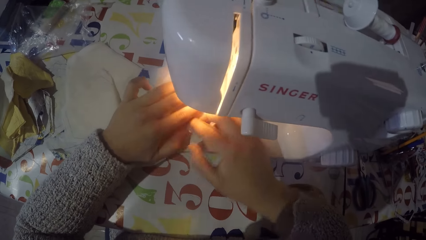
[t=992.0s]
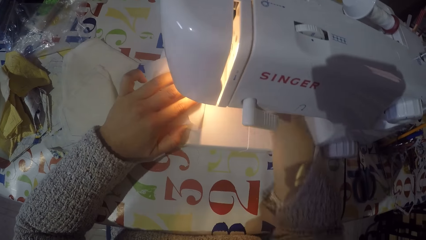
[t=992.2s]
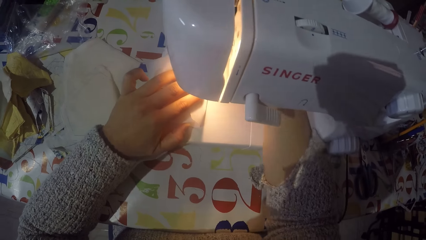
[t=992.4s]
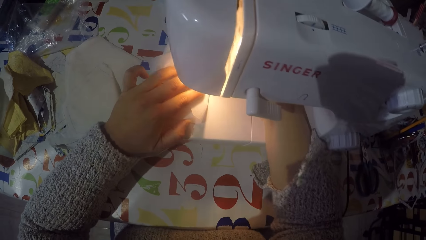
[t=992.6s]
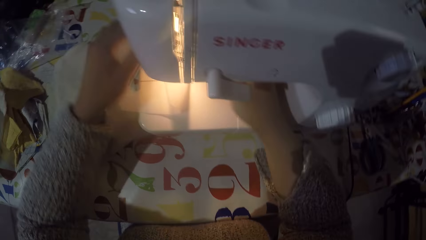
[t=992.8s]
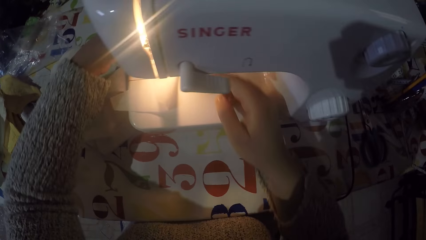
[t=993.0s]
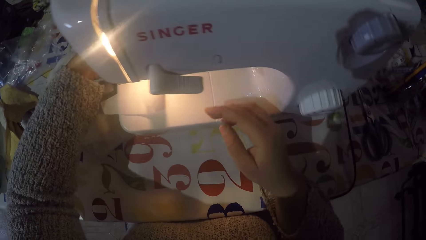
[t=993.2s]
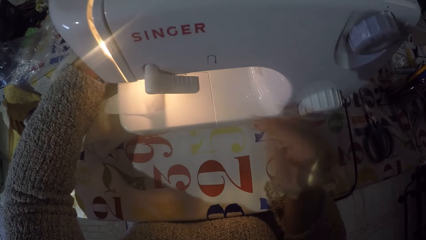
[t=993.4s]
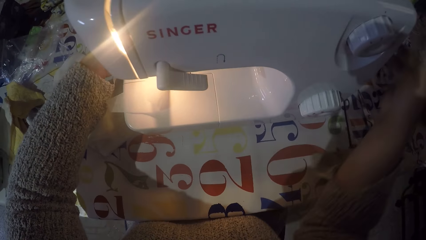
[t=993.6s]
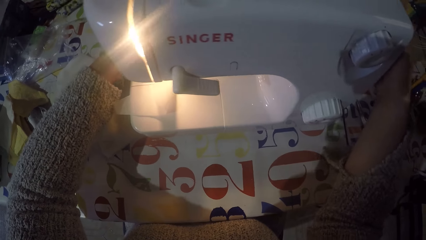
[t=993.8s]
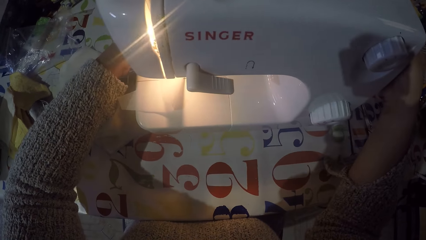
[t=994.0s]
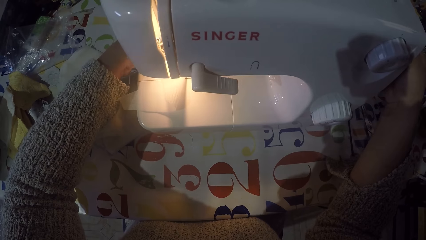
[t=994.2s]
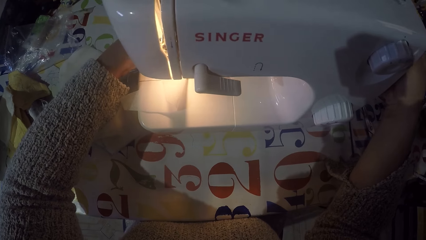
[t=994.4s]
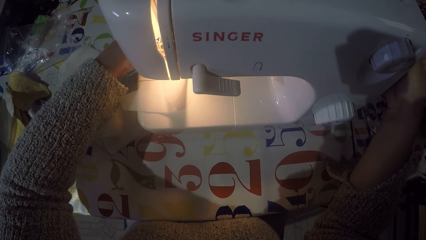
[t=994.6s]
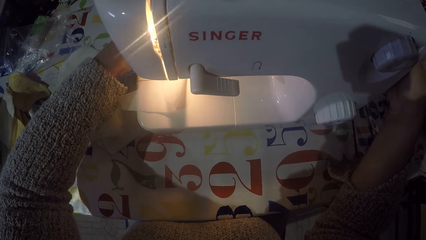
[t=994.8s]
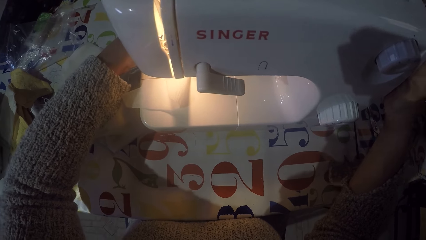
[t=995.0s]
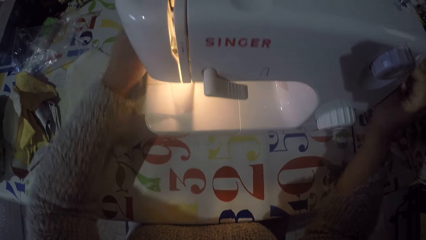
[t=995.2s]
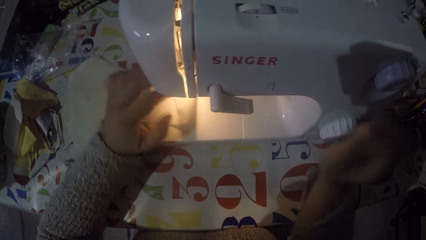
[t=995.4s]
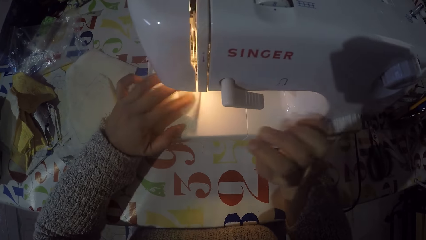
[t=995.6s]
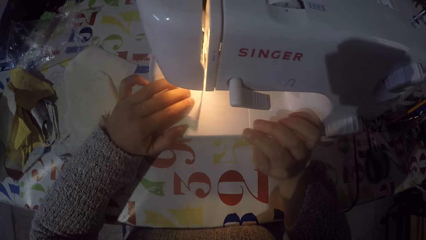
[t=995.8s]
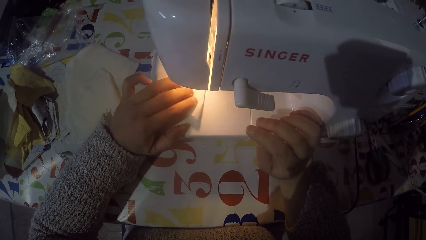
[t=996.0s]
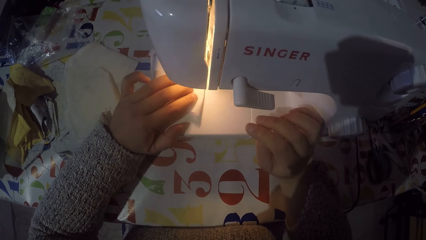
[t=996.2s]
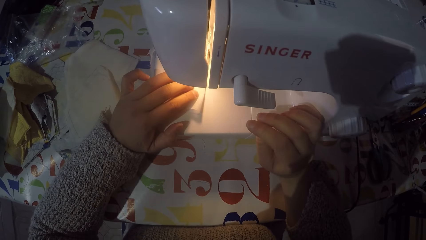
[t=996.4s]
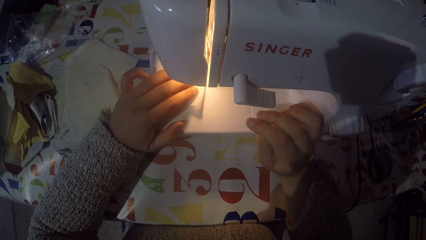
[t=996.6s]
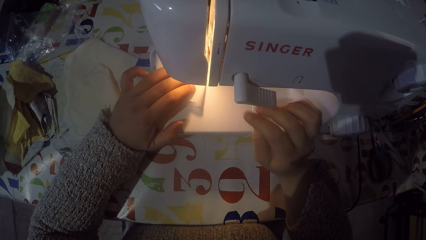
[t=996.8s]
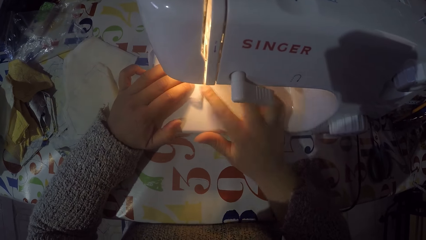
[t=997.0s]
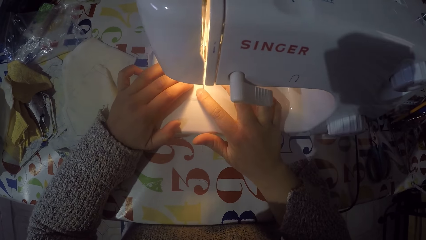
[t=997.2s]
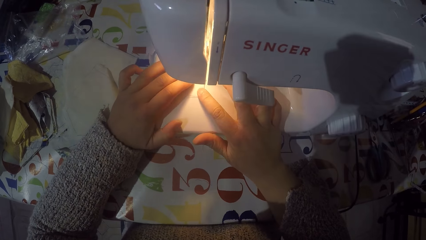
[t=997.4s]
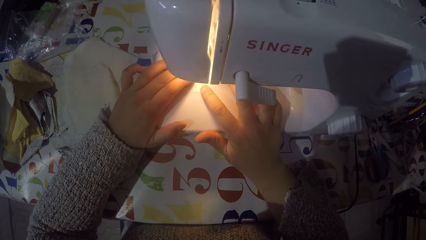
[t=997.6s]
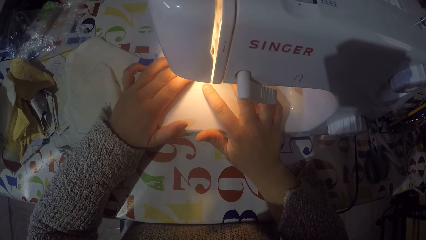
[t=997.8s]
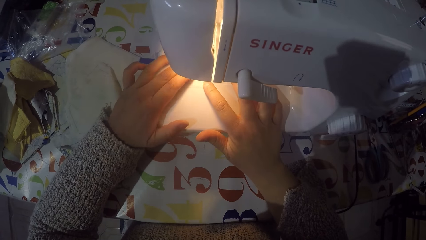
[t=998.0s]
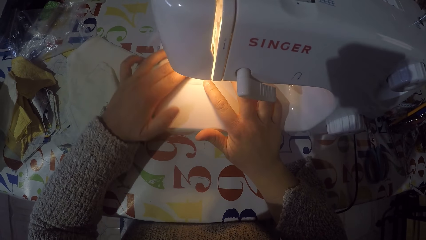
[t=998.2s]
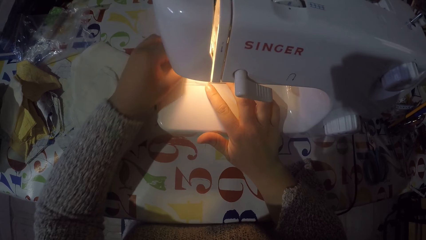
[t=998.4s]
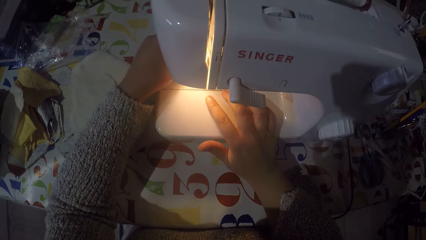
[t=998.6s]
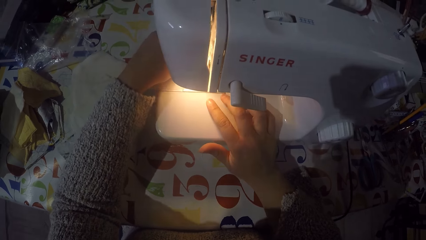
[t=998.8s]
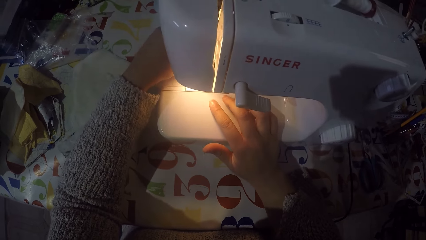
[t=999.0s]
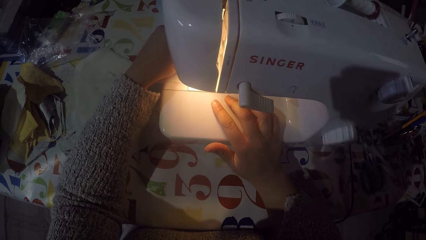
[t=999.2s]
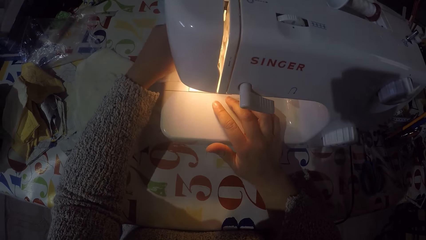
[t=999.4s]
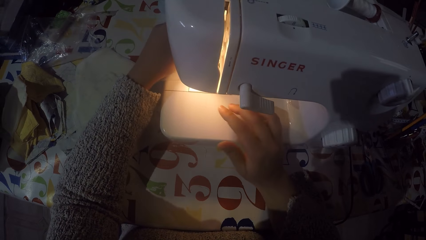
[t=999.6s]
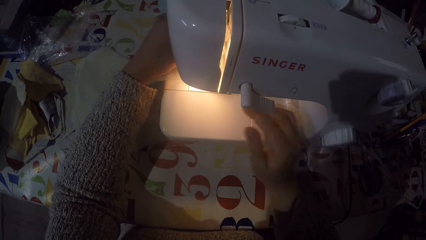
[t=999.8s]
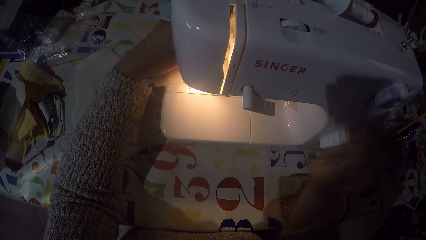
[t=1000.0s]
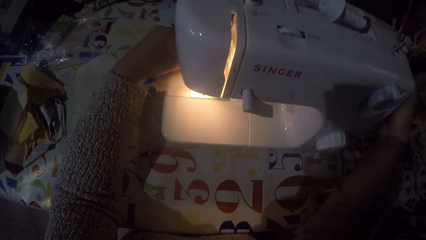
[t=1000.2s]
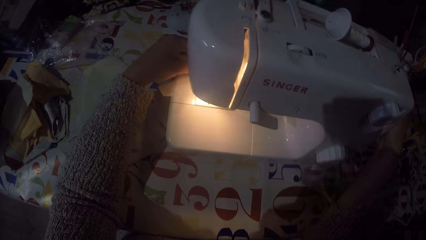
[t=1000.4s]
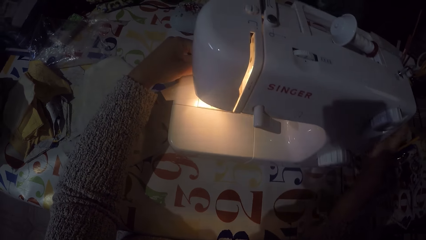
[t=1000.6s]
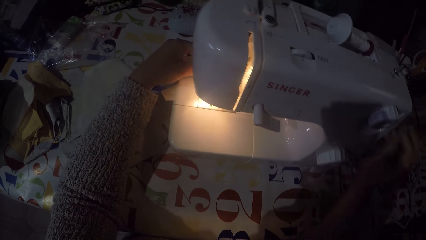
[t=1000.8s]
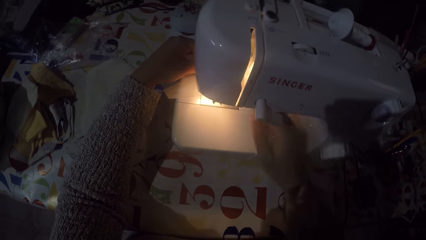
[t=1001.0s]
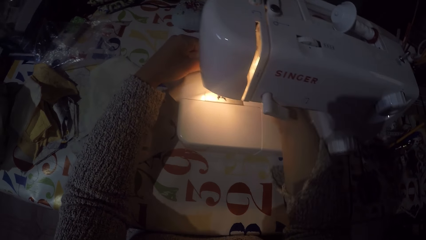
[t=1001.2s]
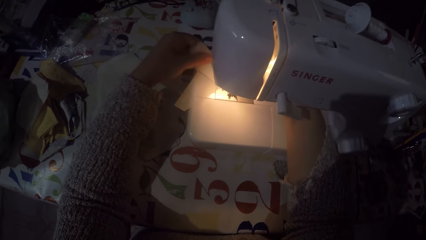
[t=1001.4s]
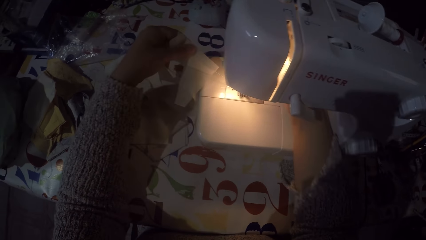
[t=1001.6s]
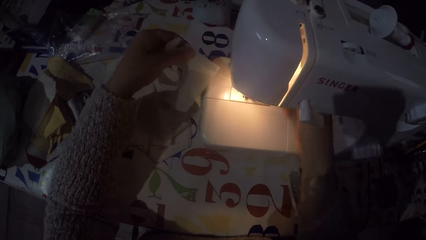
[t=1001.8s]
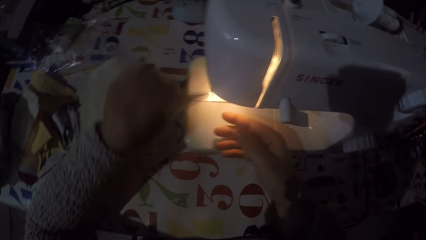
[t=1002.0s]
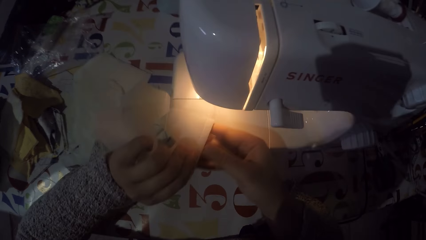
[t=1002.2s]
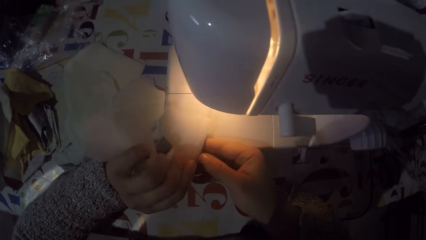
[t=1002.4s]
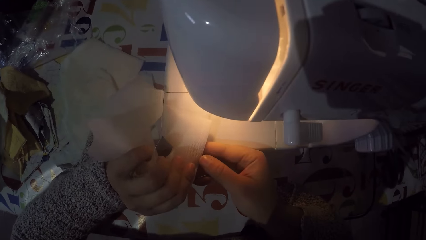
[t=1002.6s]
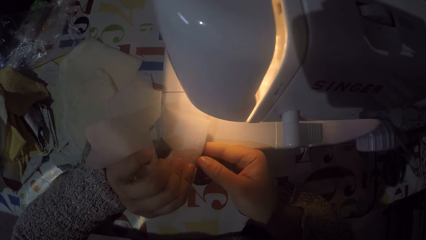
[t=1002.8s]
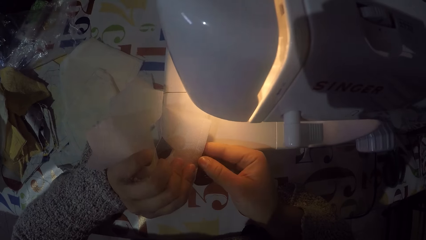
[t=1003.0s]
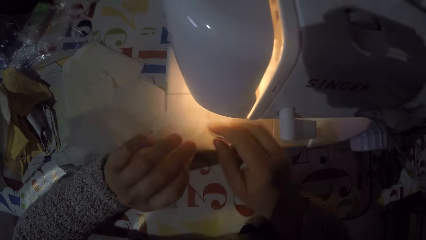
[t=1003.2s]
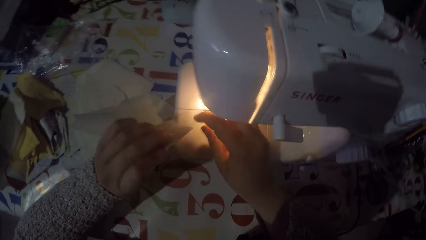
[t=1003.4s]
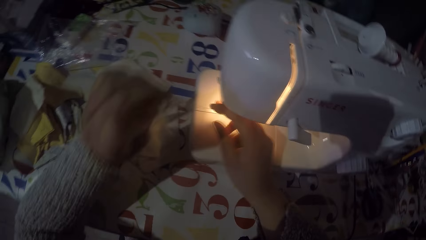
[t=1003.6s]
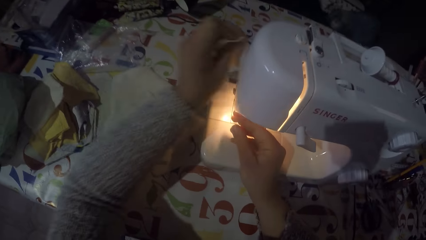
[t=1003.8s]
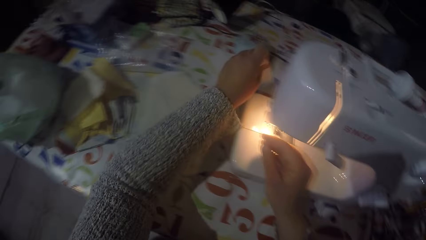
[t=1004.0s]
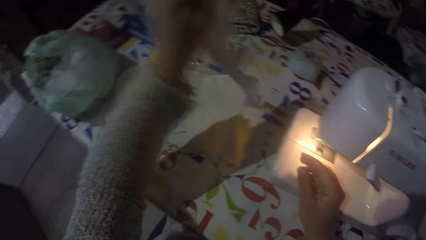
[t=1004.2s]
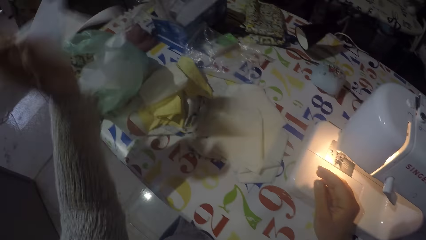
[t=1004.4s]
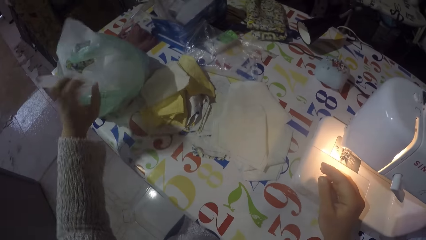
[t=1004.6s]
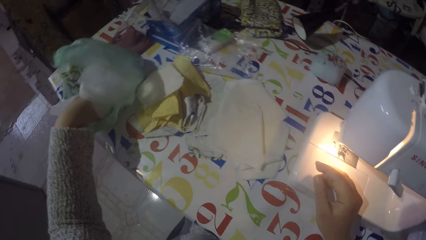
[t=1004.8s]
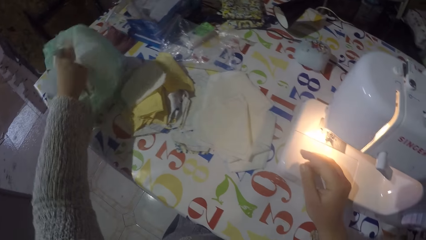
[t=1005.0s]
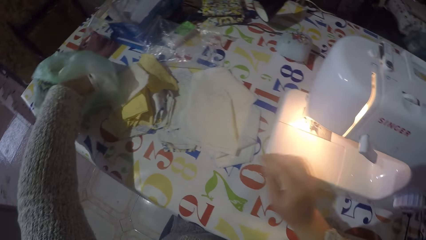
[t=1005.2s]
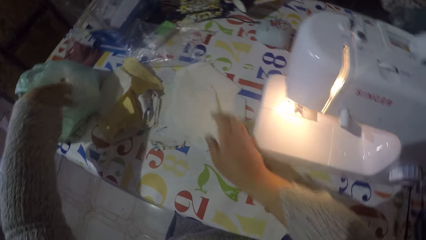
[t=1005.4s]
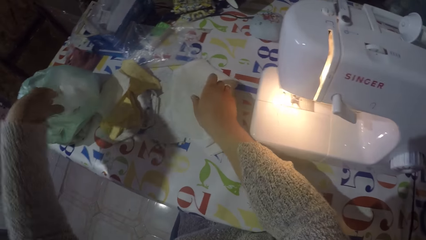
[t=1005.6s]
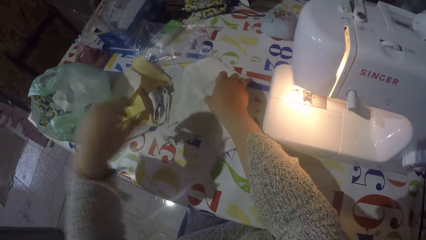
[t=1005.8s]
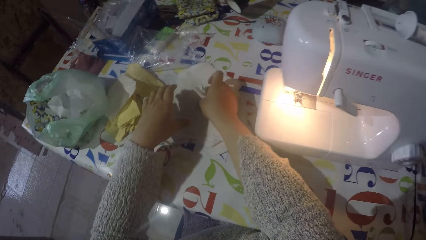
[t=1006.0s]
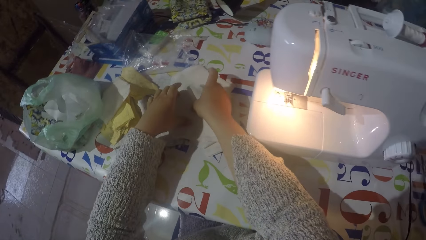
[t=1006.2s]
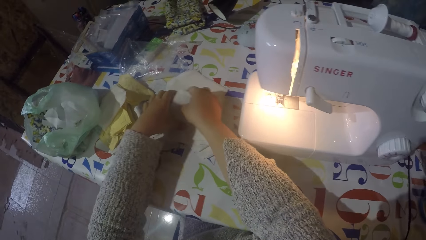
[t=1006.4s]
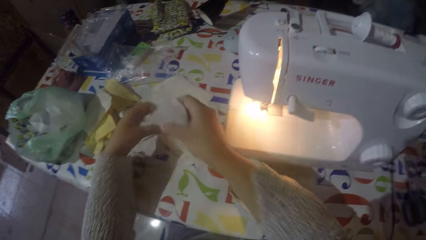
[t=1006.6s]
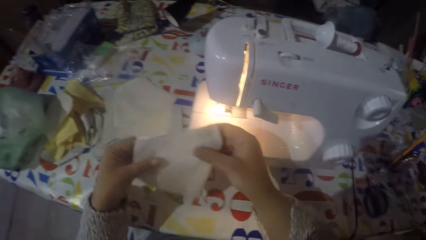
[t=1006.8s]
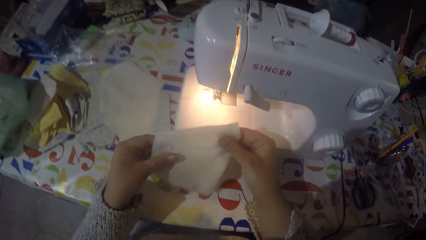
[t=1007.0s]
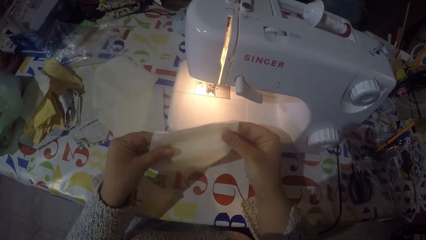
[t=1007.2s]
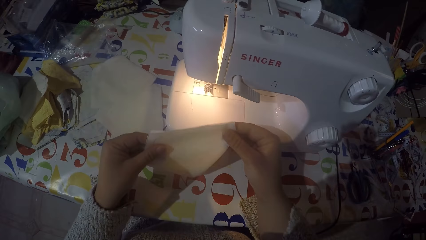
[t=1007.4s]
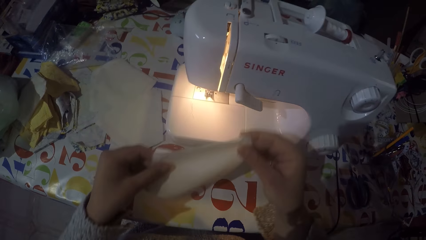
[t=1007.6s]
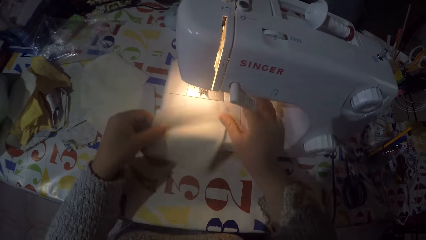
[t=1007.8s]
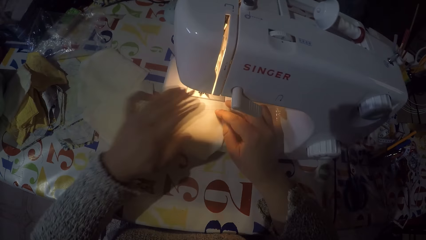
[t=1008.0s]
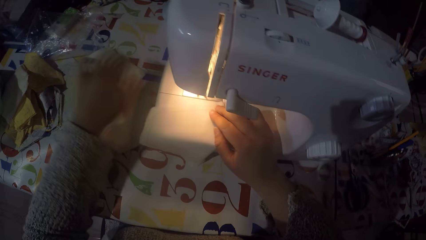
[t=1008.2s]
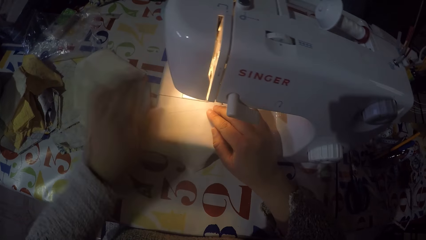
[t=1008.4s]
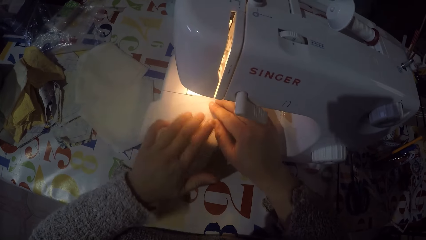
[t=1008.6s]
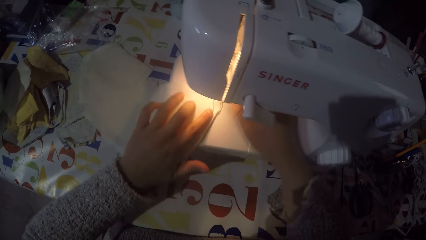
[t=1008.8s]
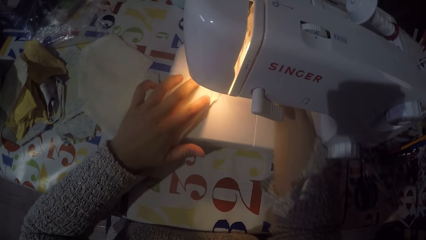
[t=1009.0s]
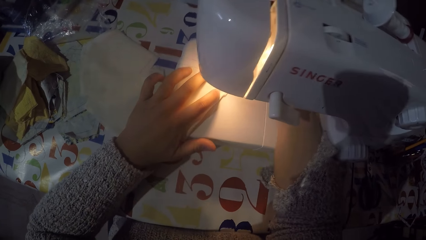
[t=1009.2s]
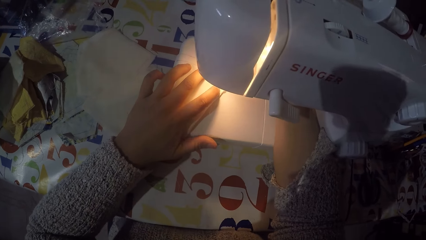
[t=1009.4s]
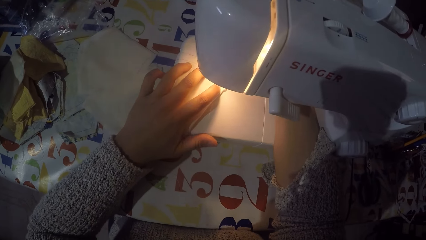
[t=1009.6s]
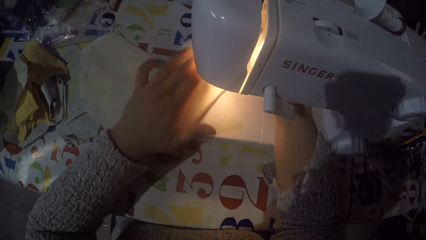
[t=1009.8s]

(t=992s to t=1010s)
The camera wearer touches the hand wheel. They are sewing a piece of cloth with a machine. They touch the hand wheel. They remove the piece of cloth from the machine. They look at the piece of cloth. They cut the sewing thread. They put the piece of cloth in the paper or polythene bag. They pick up another piece of cloth from the table. They put the piece of cloth on the sewing machine.
